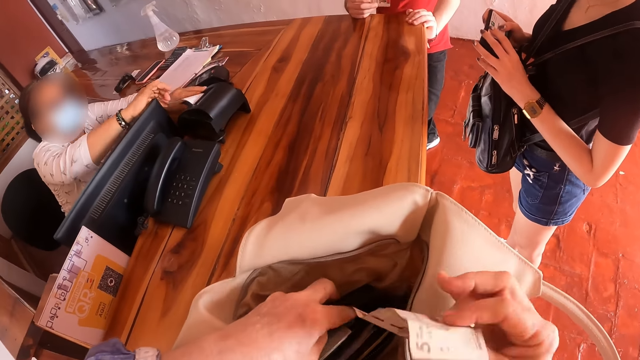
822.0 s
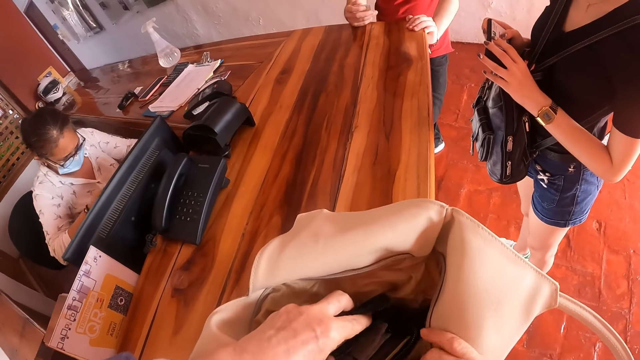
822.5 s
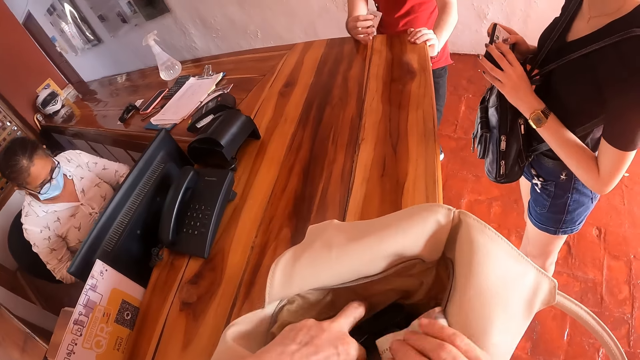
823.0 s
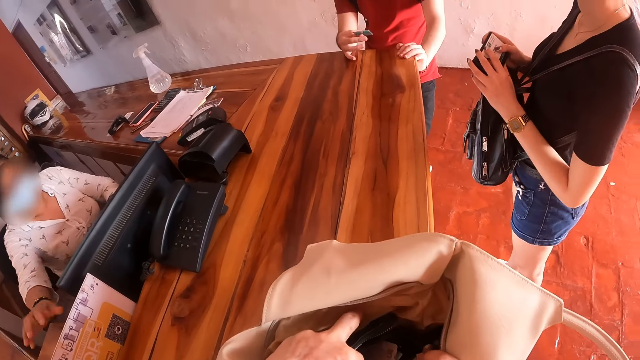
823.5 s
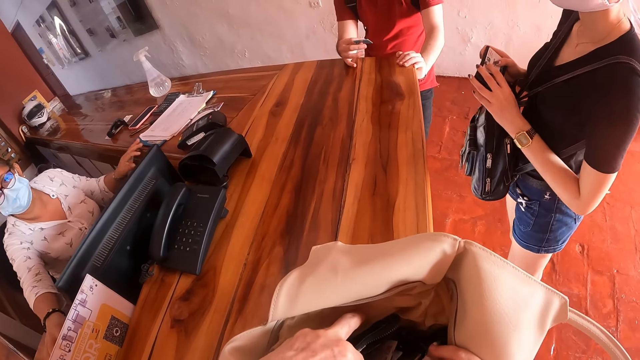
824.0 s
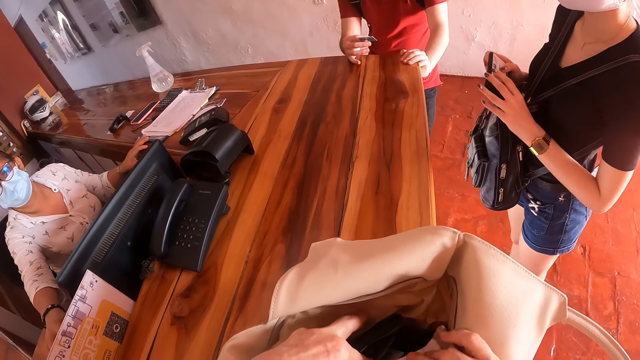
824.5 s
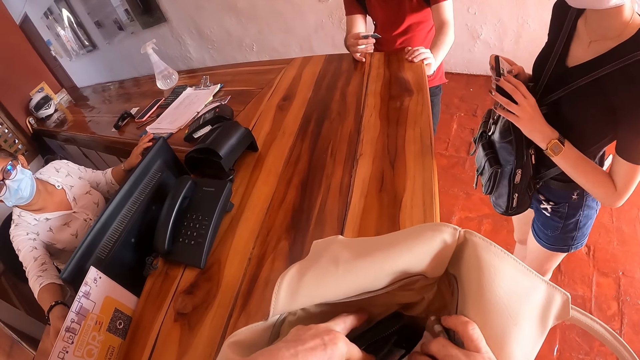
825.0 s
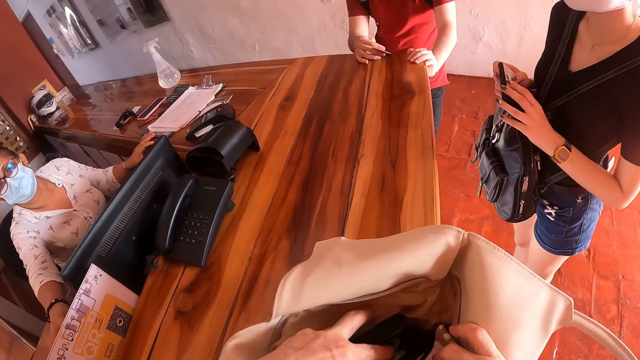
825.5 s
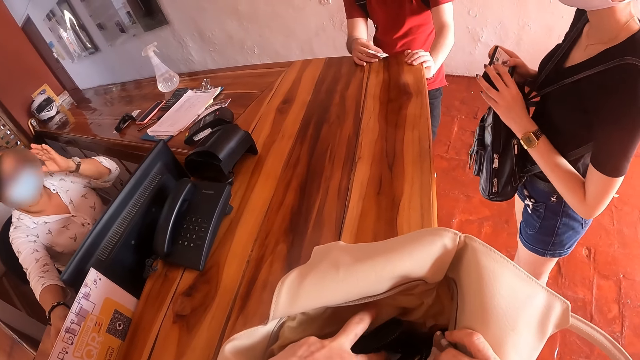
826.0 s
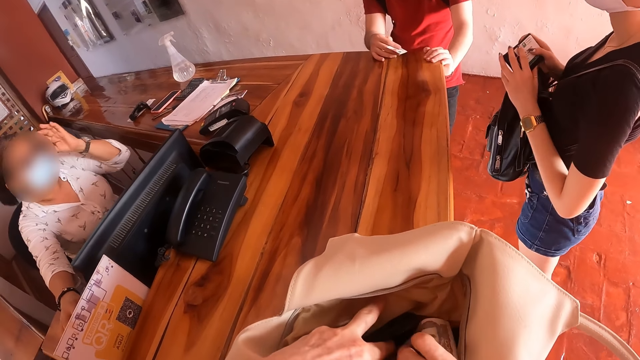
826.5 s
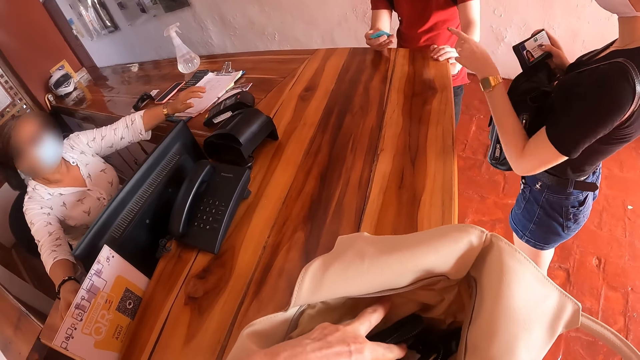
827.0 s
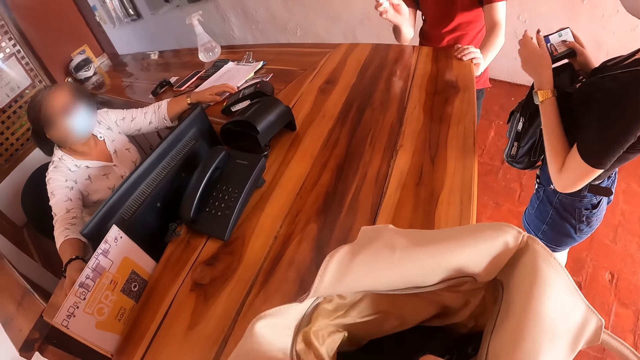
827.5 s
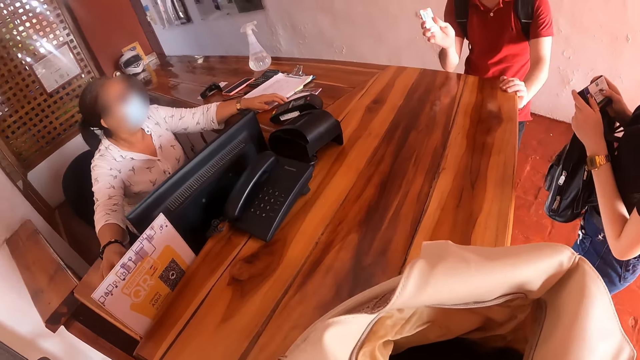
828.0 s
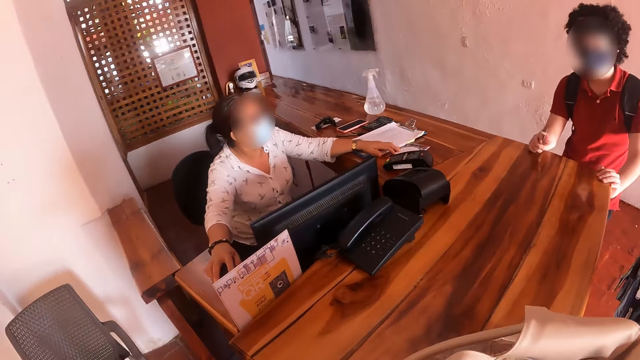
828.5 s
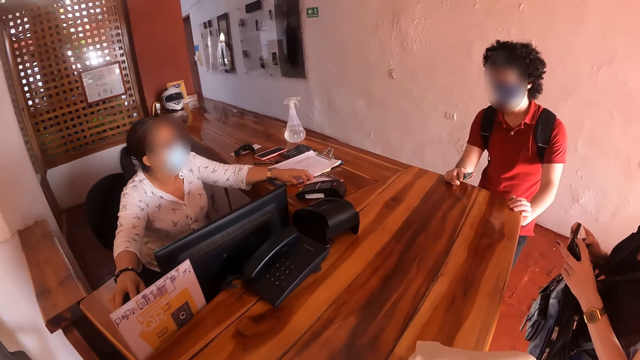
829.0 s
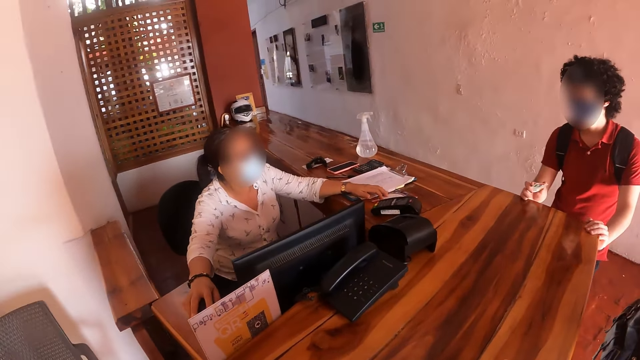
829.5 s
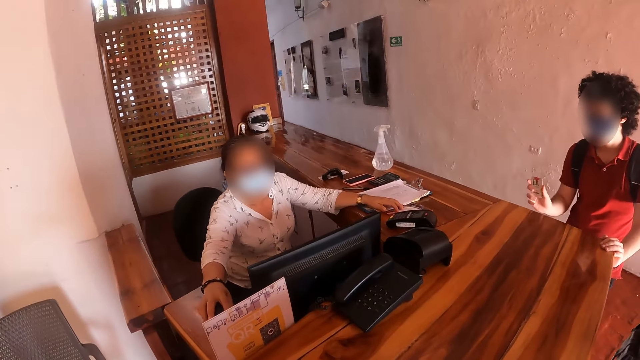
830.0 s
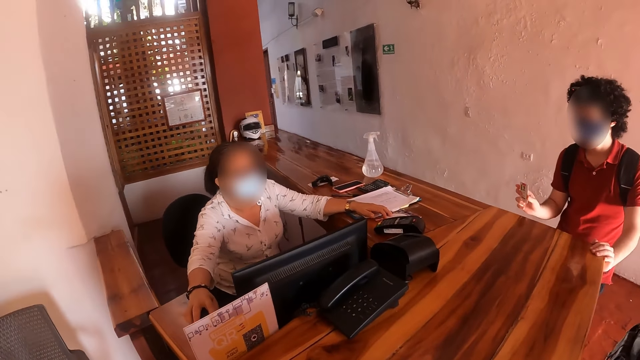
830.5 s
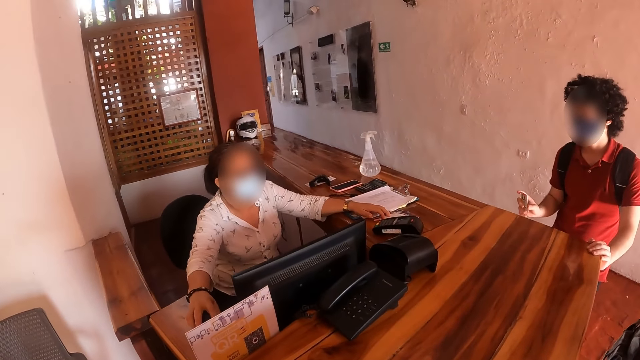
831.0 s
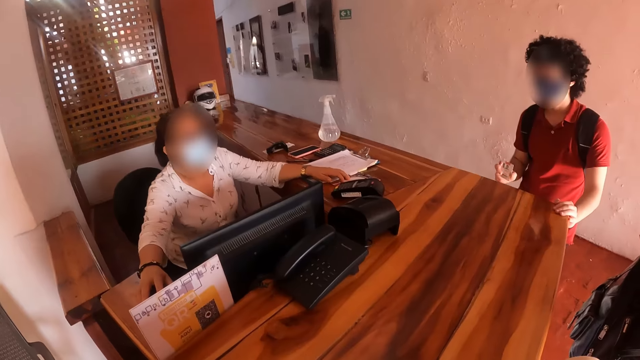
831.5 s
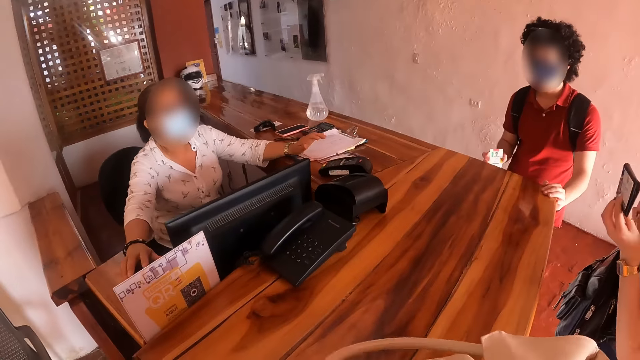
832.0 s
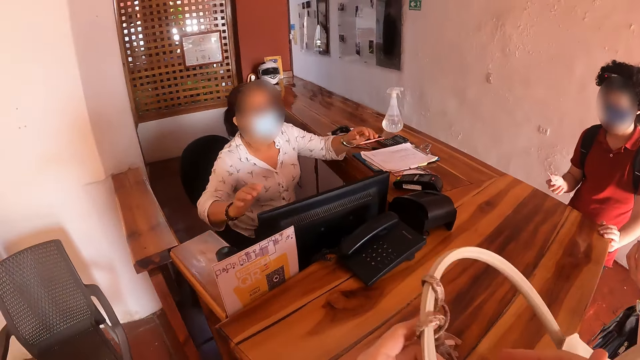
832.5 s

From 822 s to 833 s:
The camera wearer puts money in her handbag. The man holds his card on the counter. The lady holds a card and purse in her hands. The camera wearer holds the handbag. She looks at the cashier.

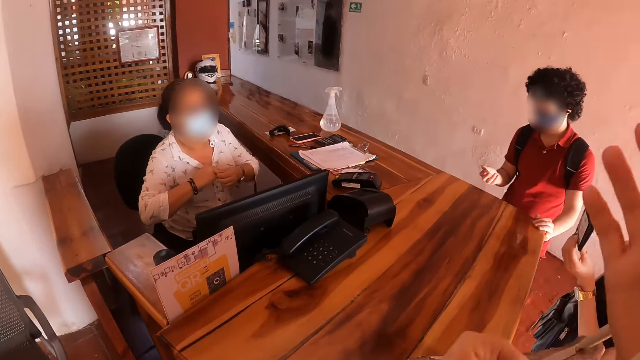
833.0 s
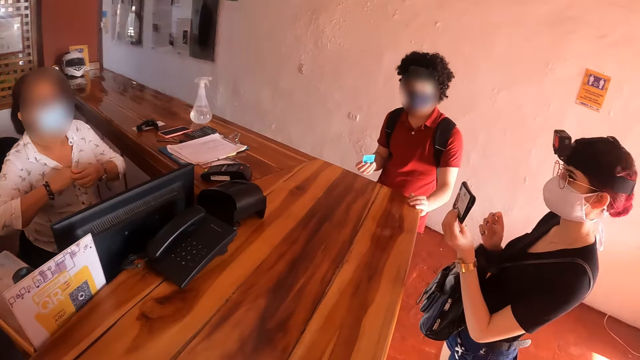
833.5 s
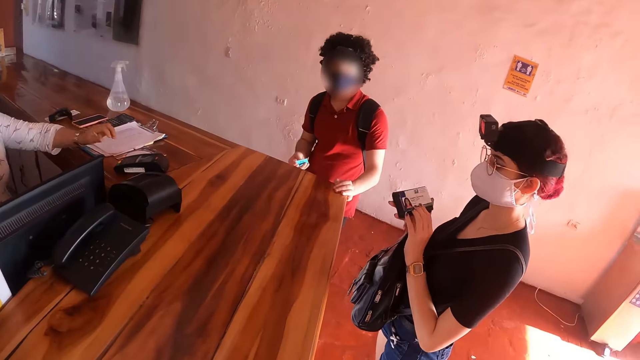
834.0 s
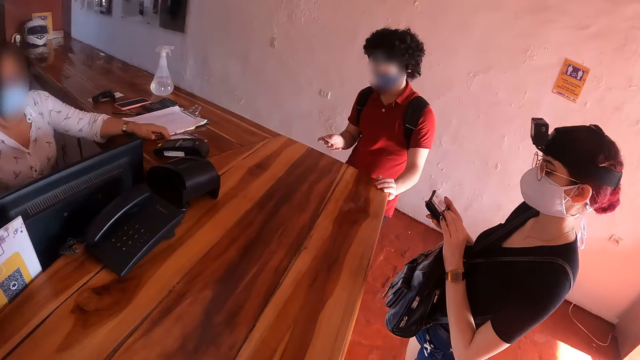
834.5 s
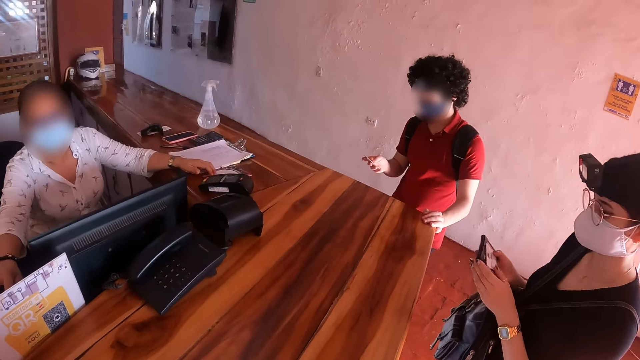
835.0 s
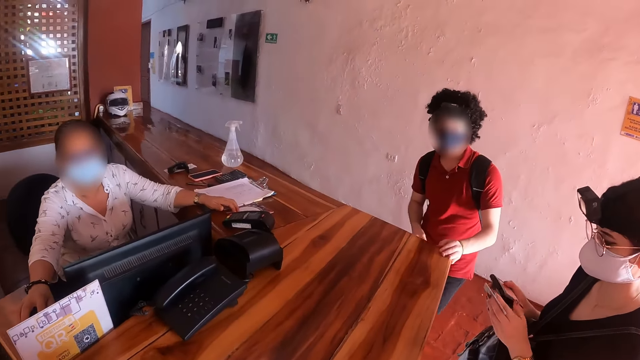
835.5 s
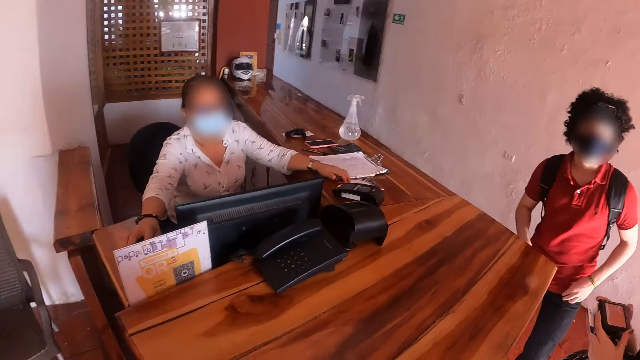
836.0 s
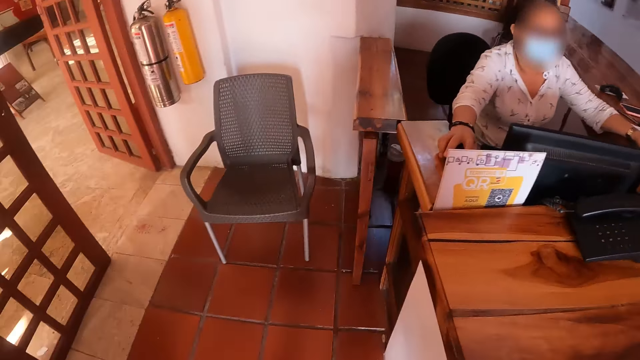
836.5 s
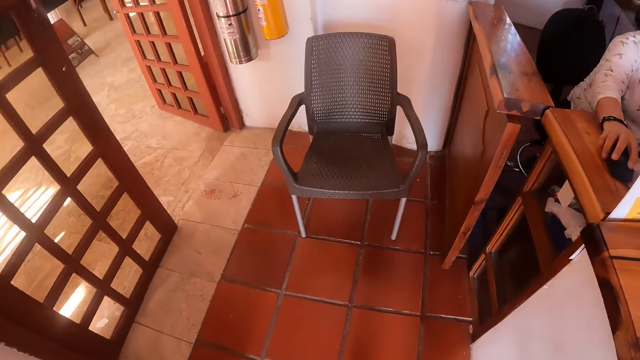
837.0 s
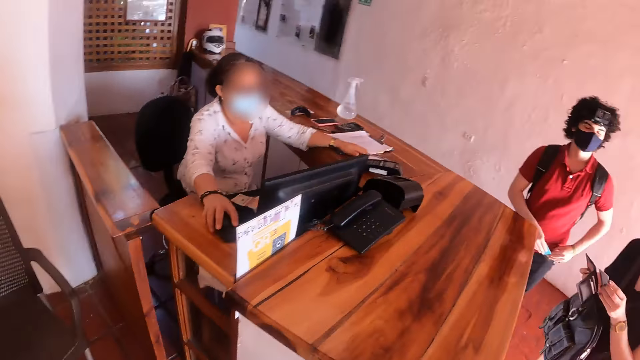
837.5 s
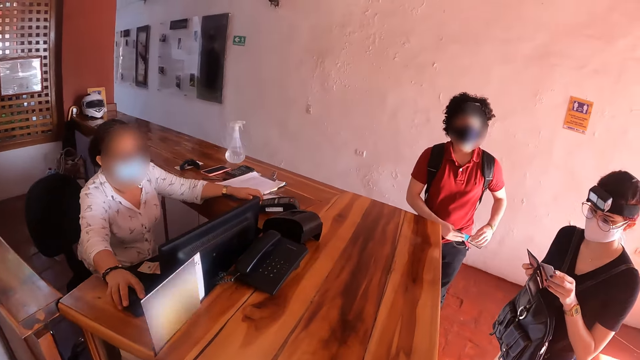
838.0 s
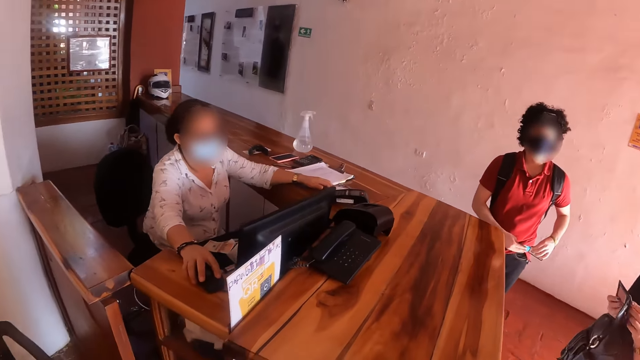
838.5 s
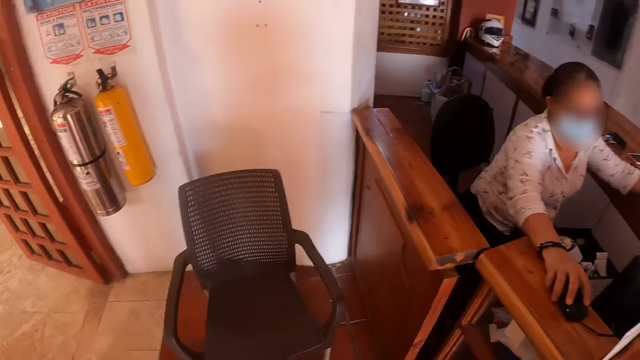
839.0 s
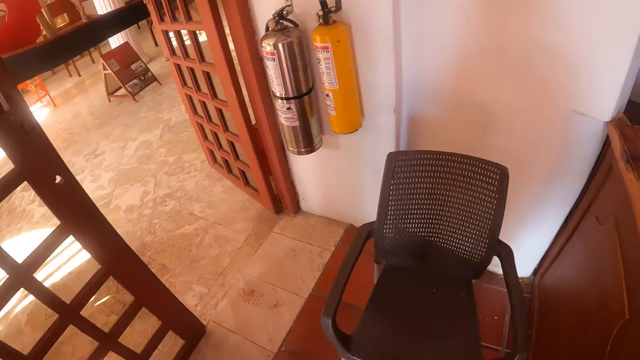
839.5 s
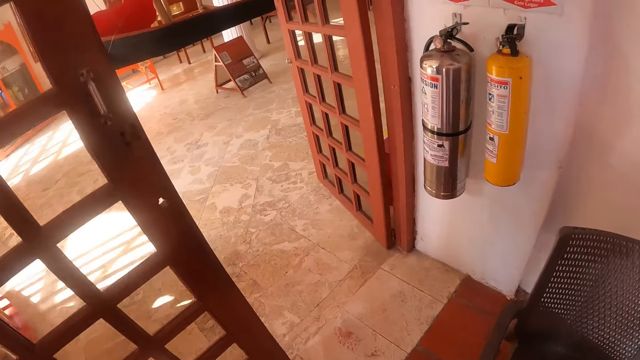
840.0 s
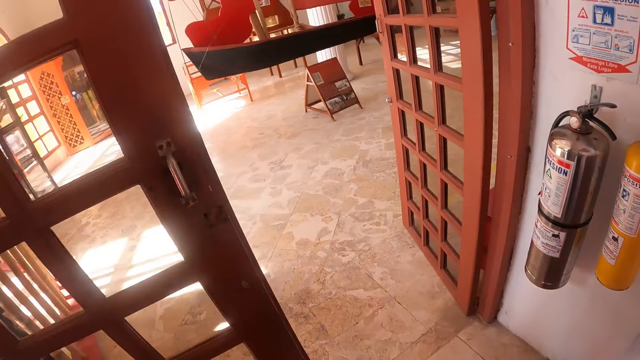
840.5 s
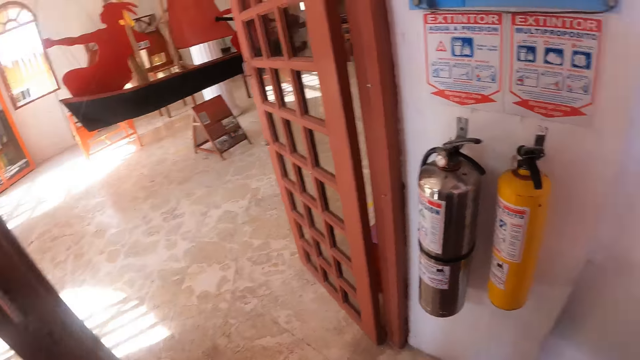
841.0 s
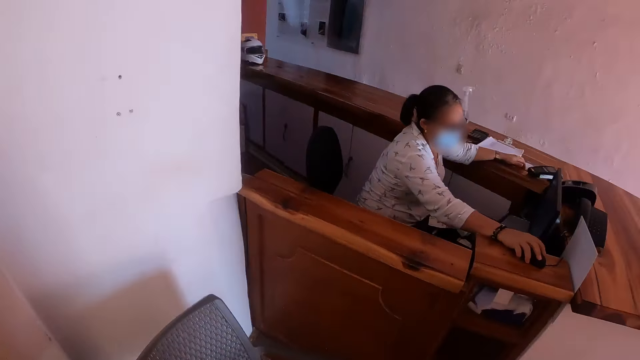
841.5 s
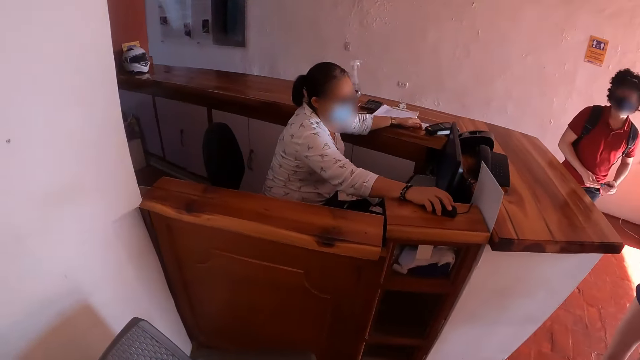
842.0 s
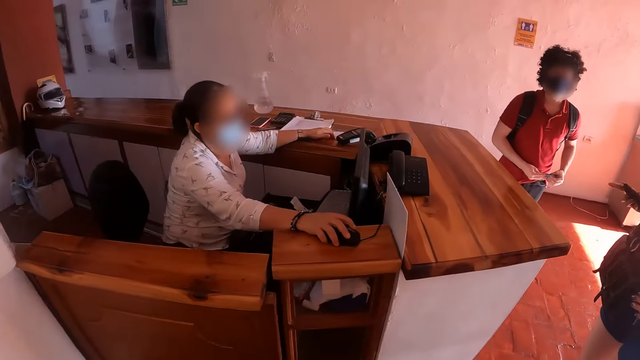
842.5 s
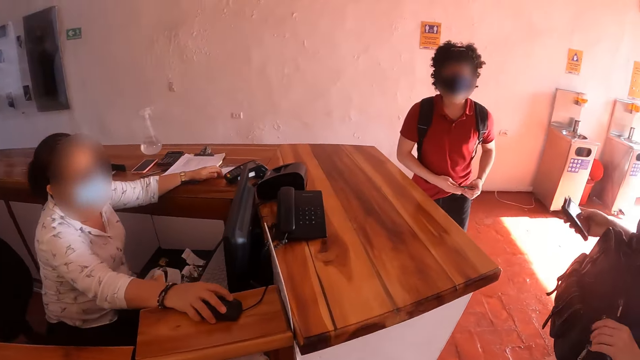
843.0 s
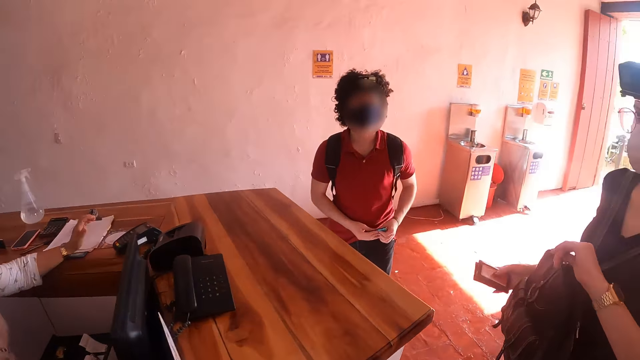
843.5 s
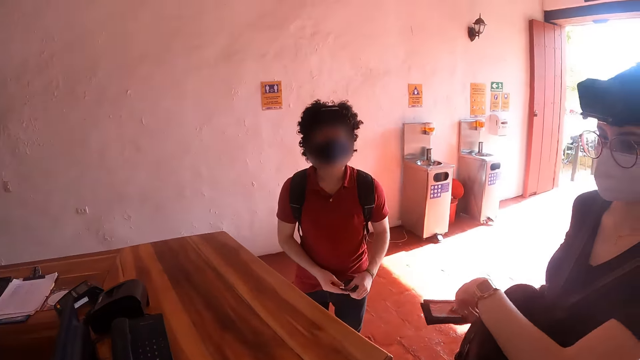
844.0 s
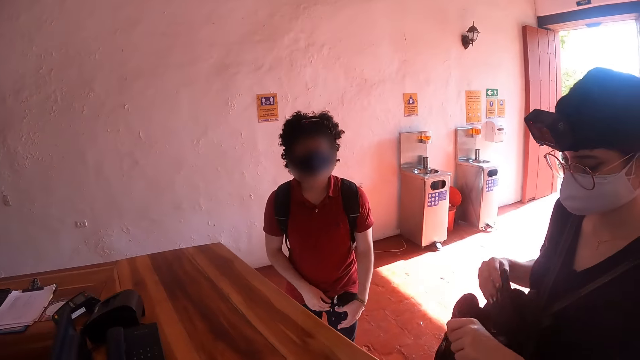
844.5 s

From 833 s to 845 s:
The camera wearer picks up the handbag. They hold the handbag, look around and walk out of the office. They interact with a girl and look at the girl.
